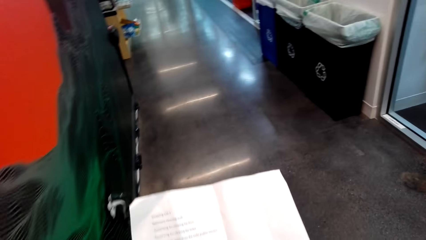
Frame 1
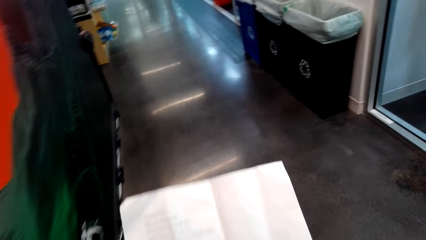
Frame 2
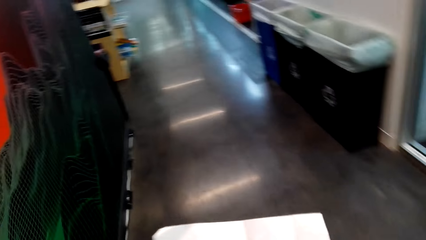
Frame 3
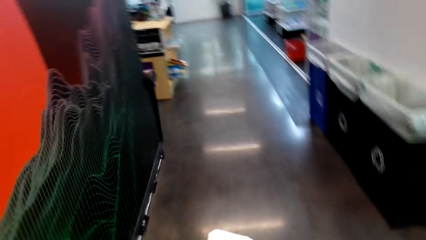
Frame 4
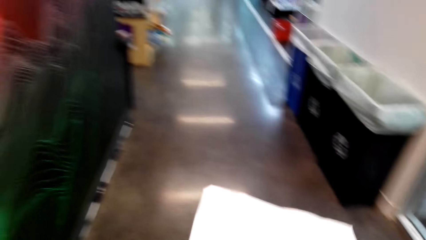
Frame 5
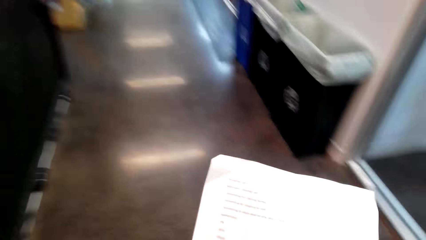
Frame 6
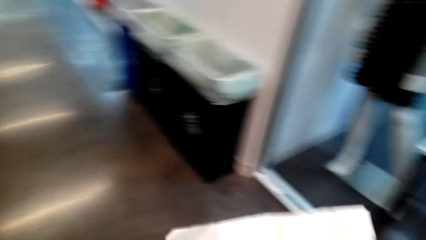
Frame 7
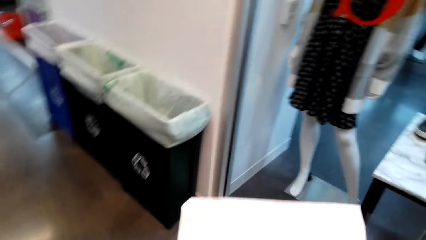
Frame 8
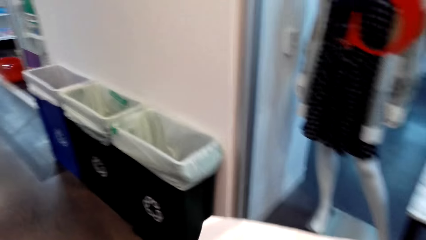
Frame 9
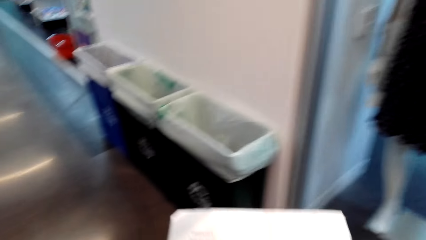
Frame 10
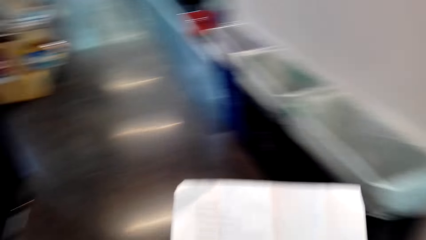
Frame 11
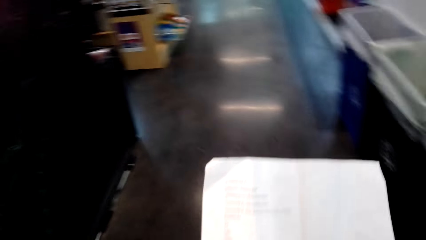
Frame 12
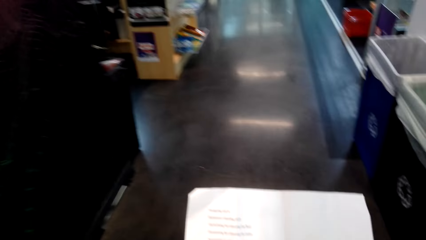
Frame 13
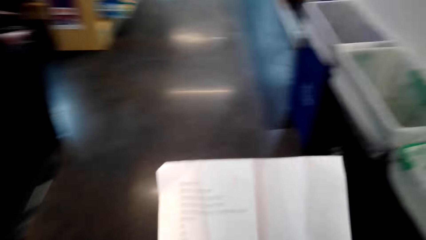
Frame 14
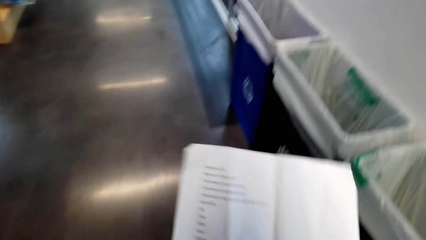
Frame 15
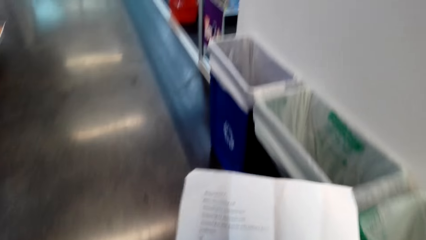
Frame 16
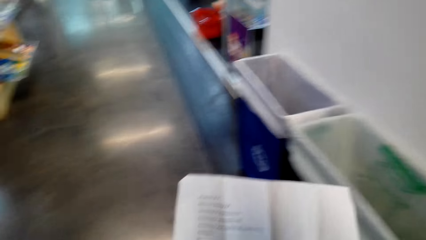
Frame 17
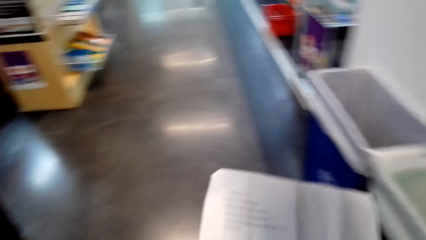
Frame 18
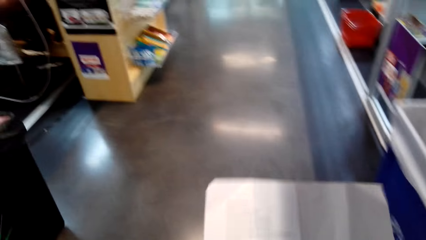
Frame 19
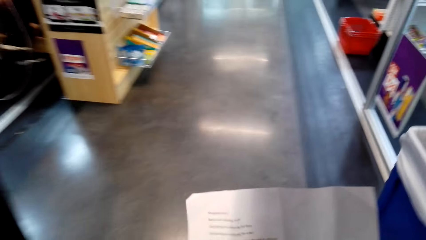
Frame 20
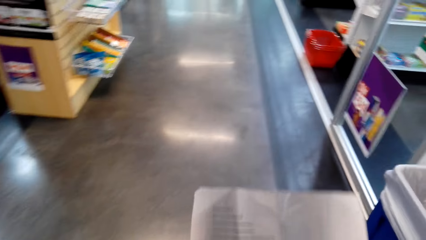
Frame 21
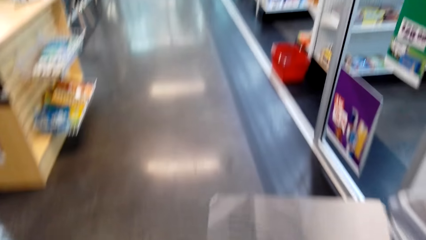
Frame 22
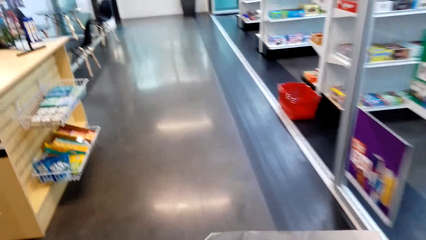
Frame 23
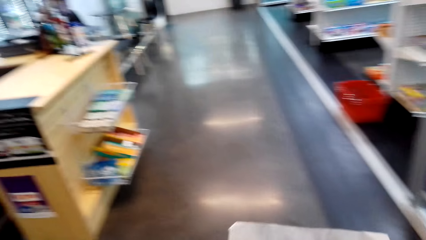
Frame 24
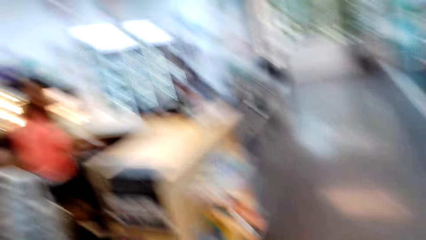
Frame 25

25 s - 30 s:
The camera wearer looks at a paper. A person walks out of another room. The camera wearer walks holding the piece of paper.

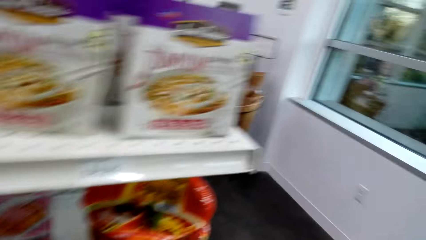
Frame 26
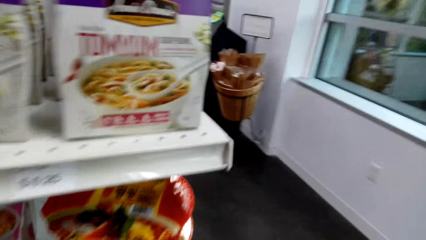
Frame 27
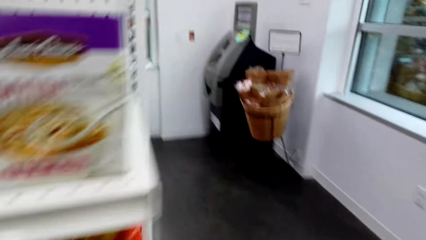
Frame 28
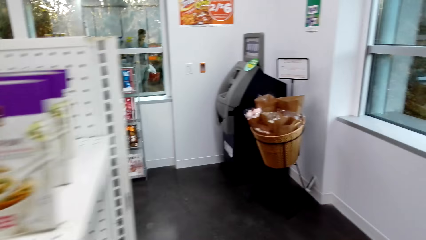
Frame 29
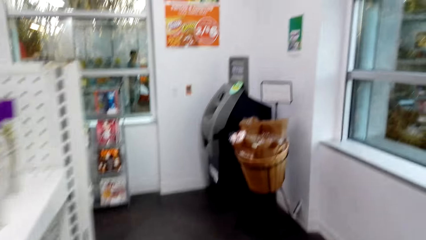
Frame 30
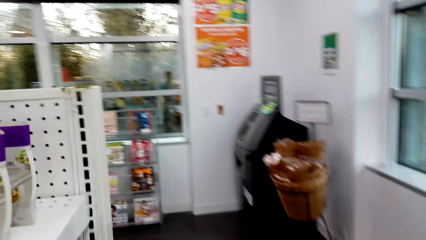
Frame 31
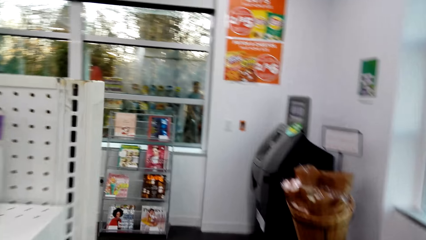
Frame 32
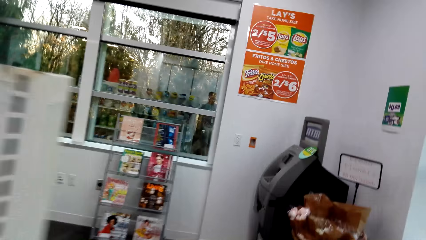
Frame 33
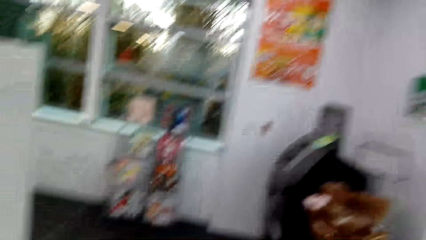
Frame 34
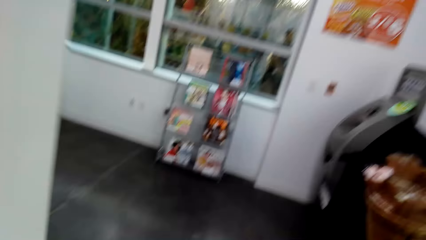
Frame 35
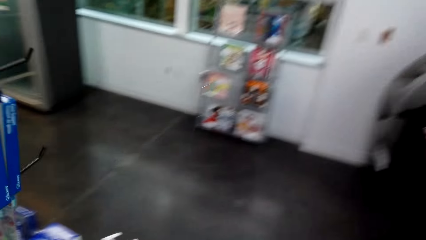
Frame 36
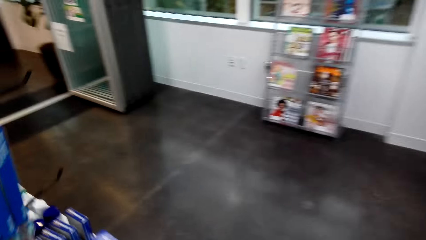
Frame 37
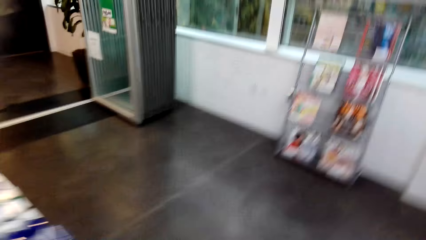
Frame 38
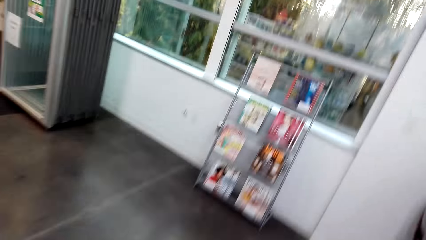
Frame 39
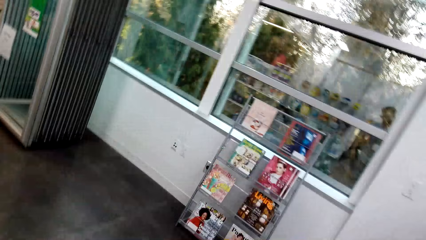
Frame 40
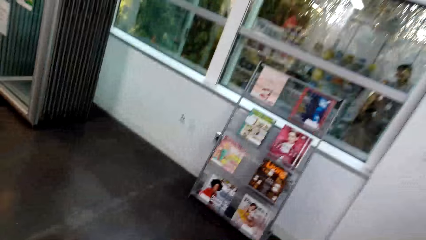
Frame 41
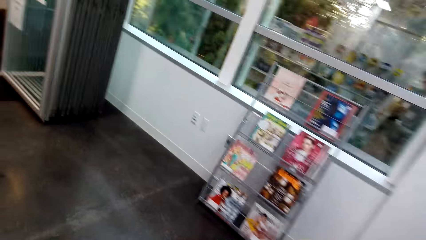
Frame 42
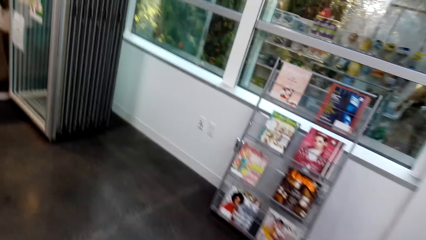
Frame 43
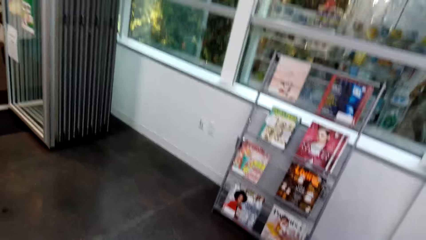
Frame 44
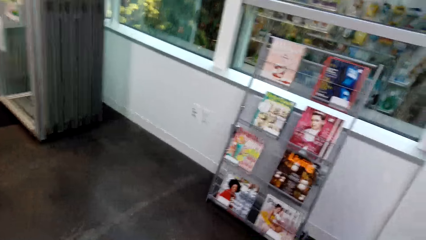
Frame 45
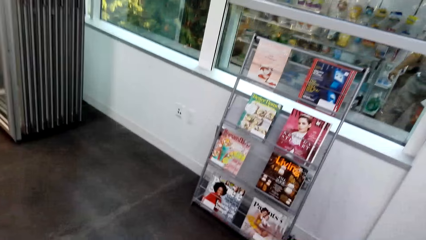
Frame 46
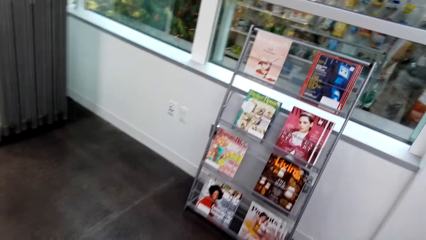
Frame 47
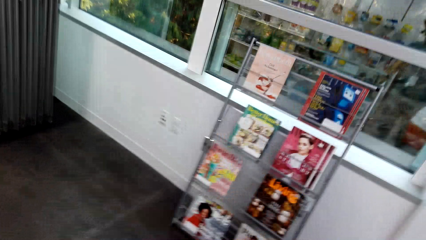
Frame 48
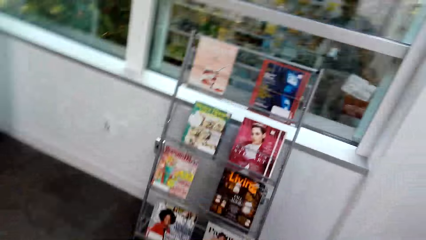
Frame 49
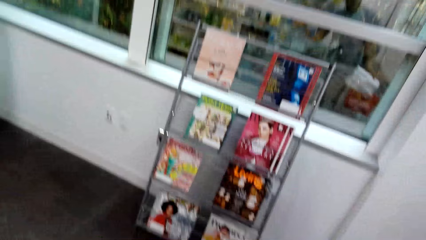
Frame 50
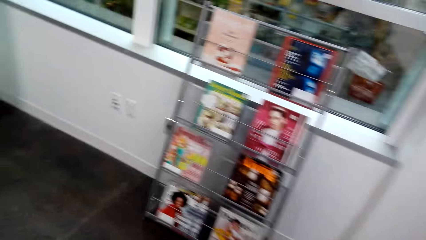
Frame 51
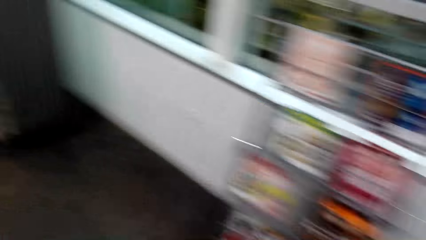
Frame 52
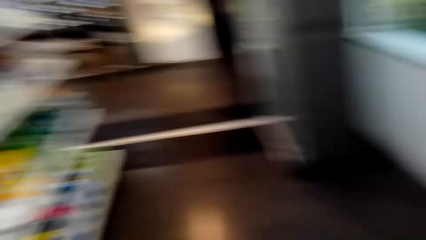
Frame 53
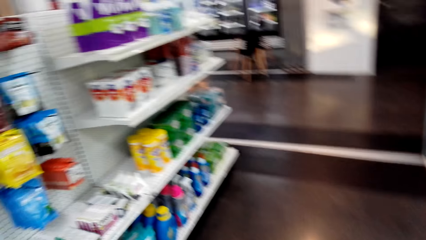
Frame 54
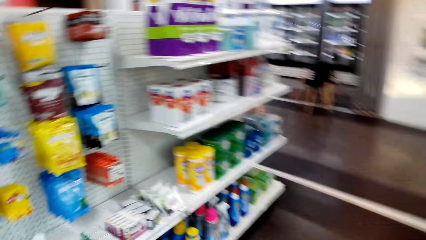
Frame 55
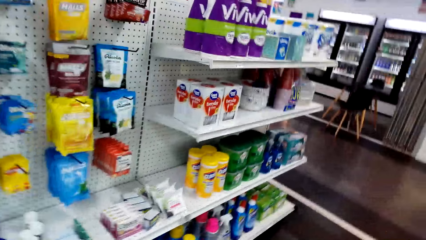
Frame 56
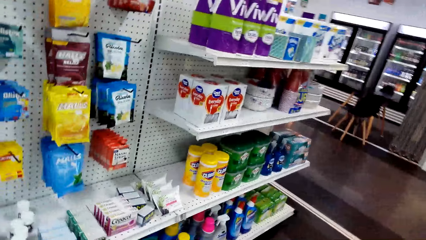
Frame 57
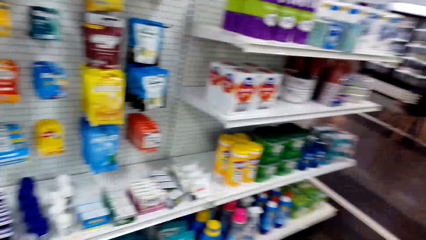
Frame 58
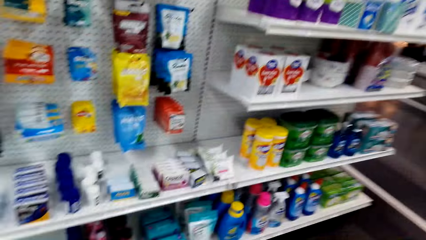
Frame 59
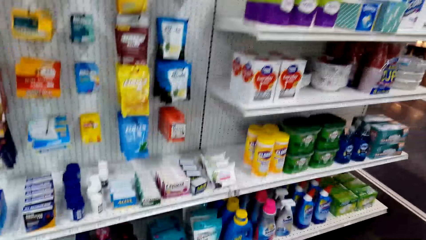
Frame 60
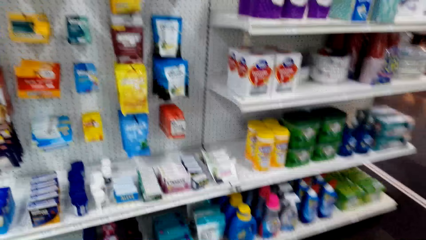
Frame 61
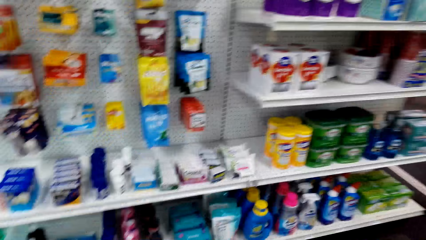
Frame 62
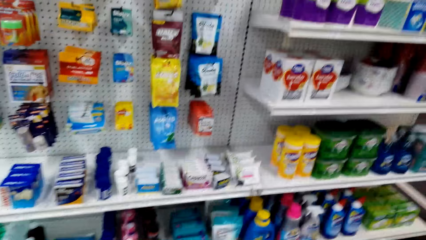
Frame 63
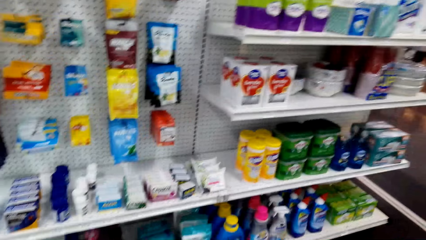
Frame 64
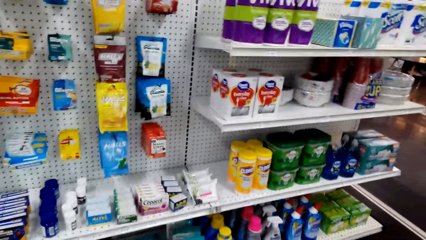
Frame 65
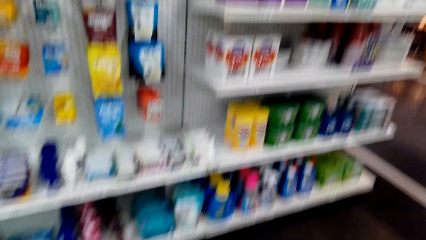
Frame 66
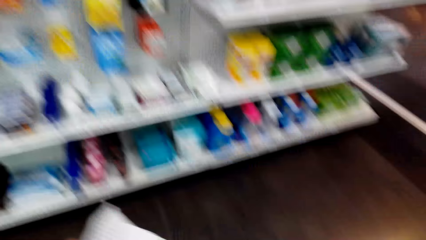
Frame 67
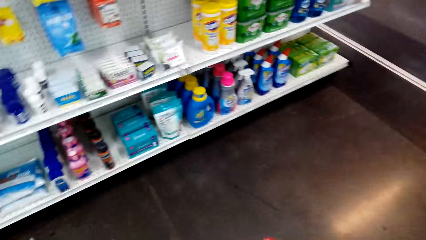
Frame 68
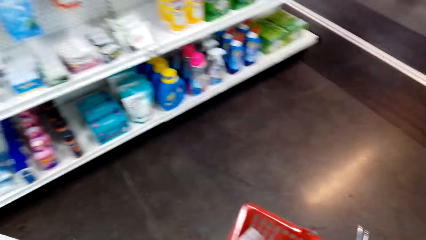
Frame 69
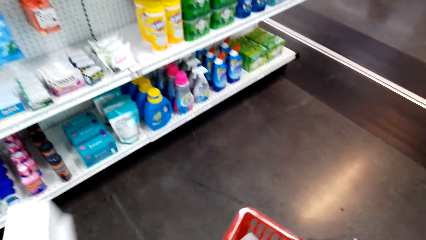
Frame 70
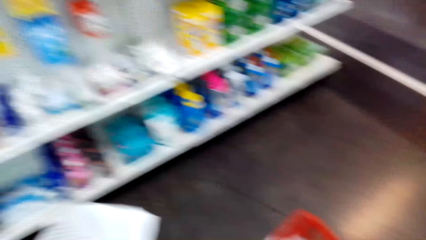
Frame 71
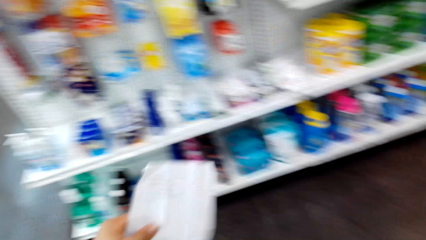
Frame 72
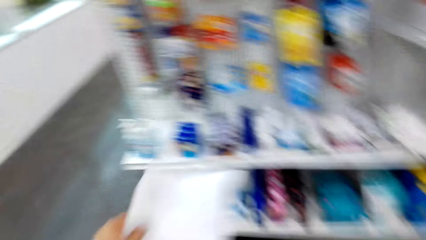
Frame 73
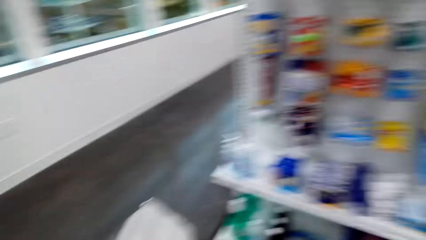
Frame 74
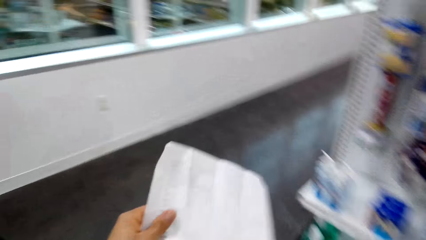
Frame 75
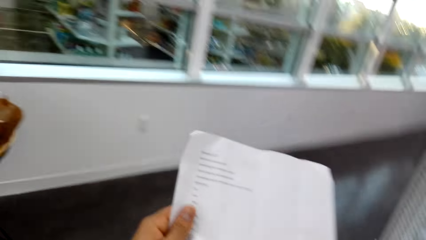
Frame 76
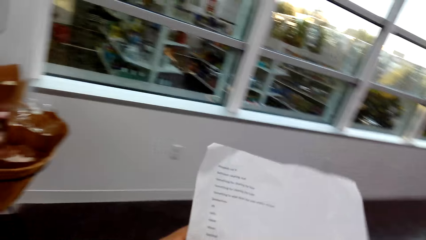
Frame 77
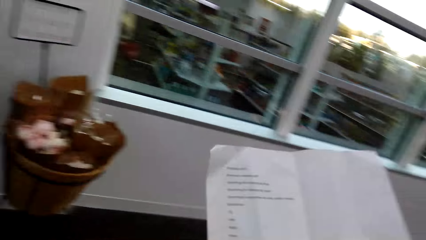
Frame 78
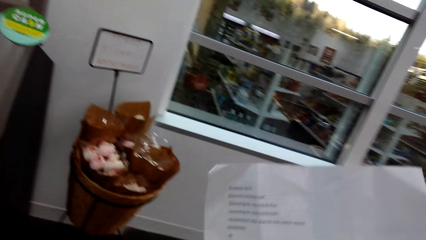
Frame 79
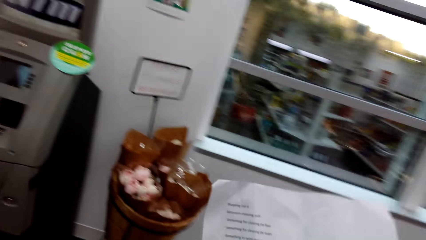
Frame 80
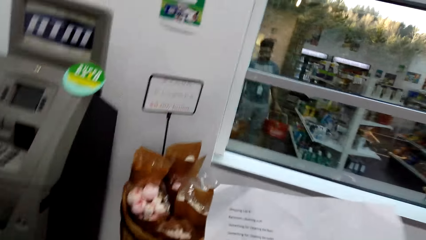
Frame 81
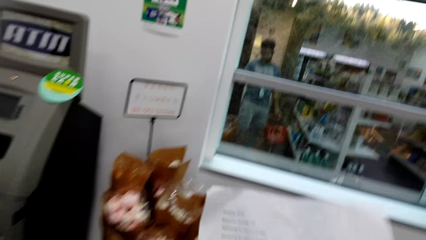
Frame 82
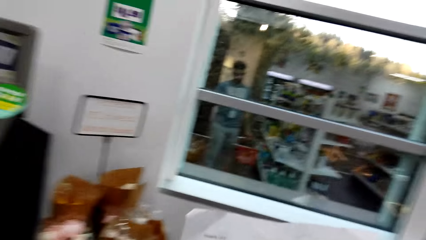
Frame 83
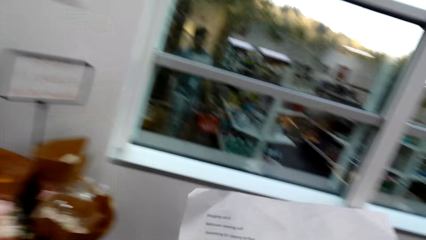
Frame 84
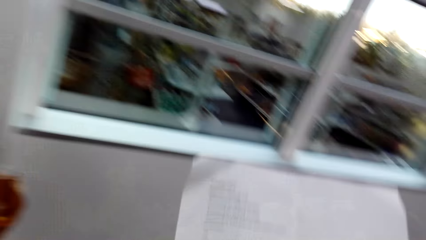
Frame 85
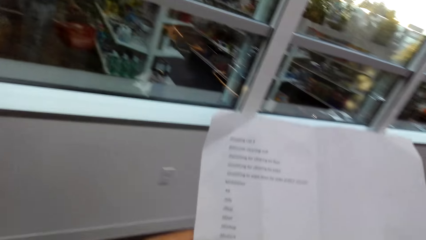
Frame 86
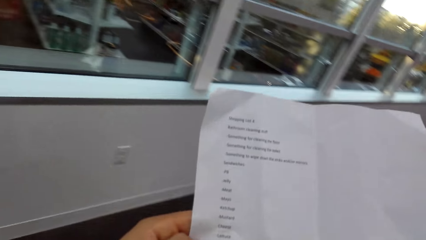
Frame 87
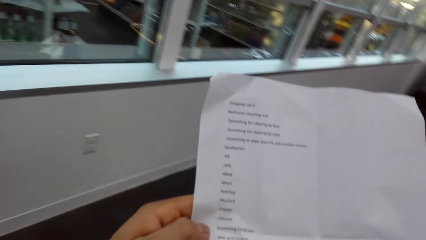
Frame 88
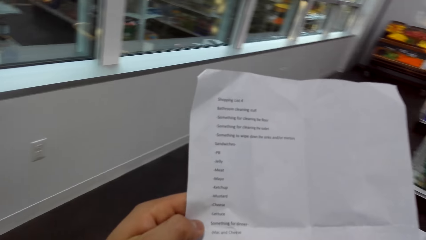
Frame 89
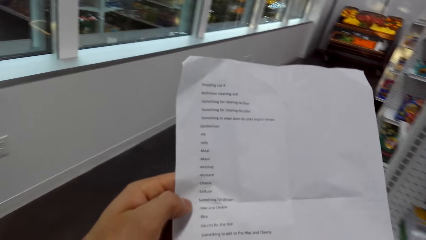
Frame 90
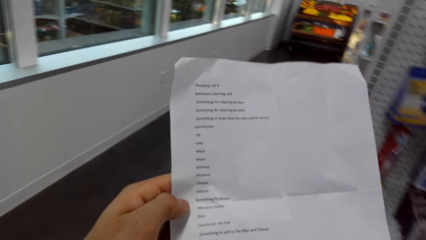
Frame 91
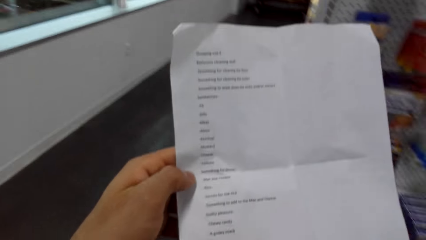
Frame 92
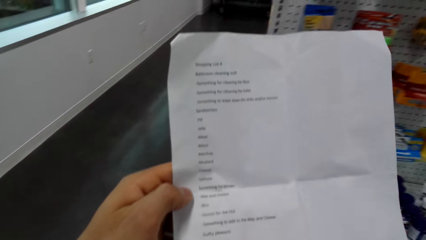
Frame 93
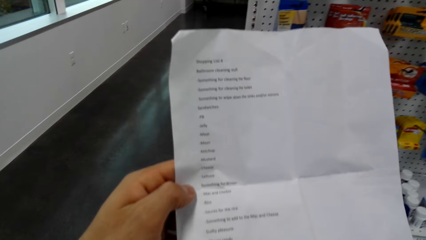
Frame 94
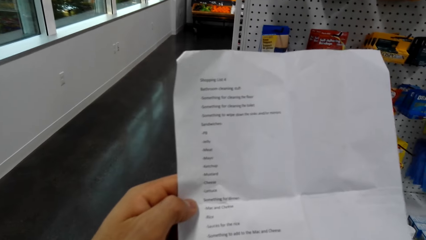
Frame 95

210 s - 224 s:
The camera wearer walks to the side of the shelf. They look around. They look at the shopping list.
